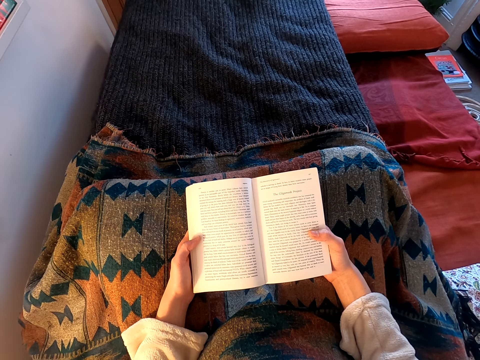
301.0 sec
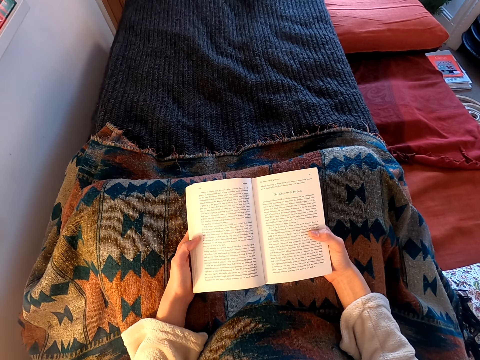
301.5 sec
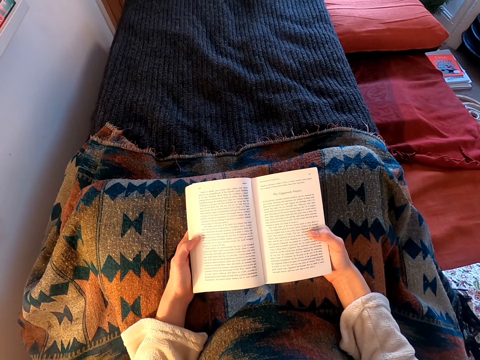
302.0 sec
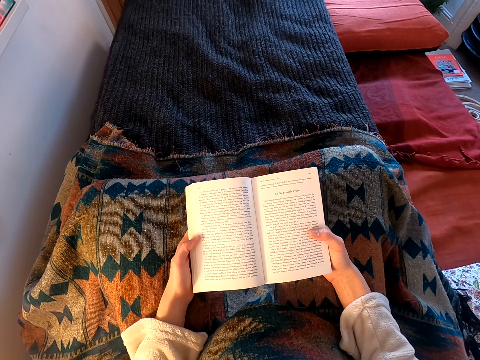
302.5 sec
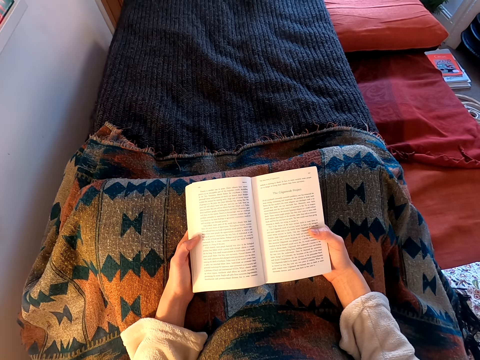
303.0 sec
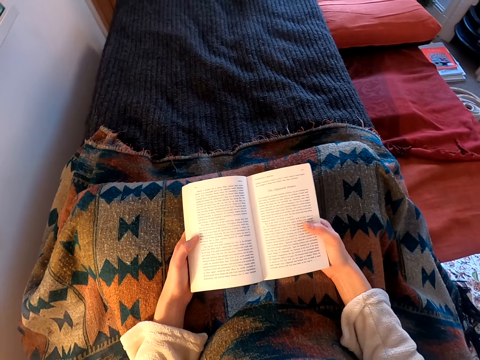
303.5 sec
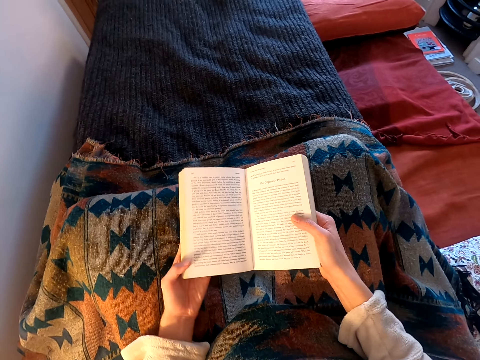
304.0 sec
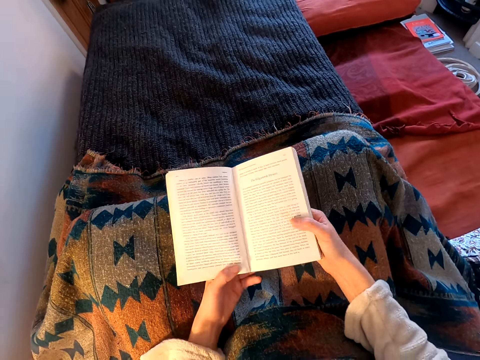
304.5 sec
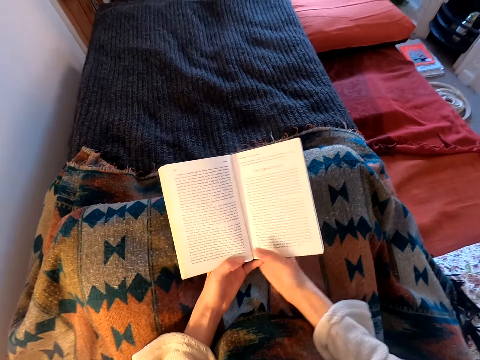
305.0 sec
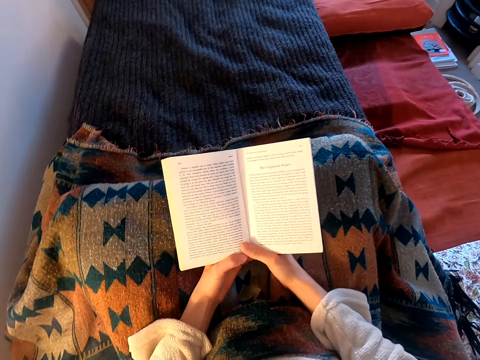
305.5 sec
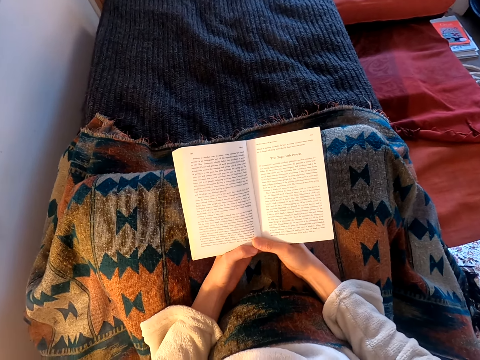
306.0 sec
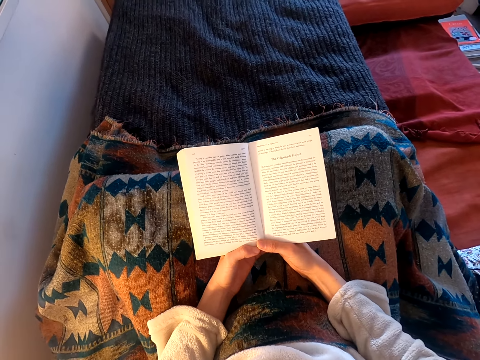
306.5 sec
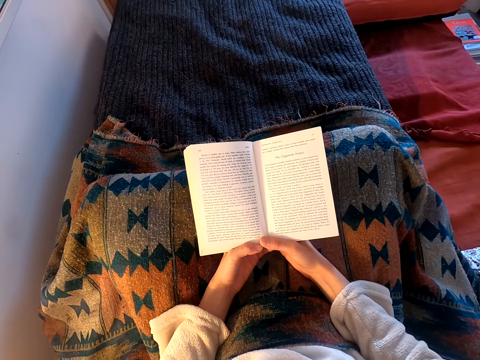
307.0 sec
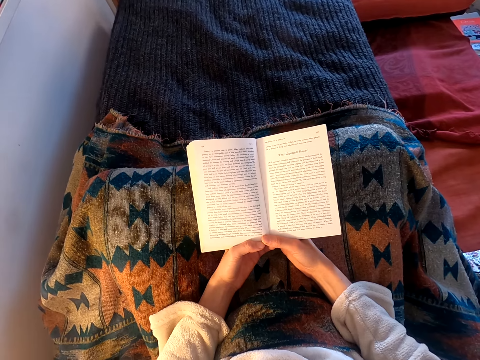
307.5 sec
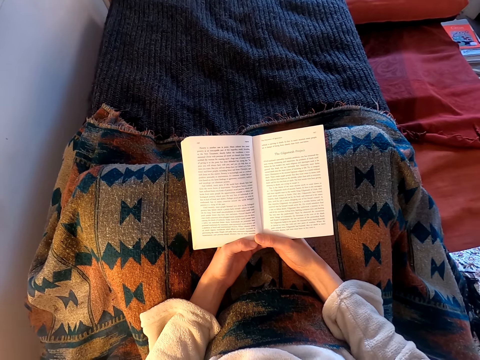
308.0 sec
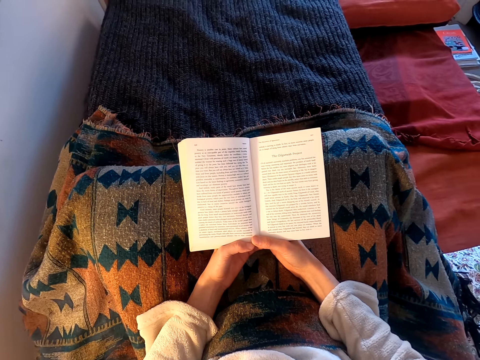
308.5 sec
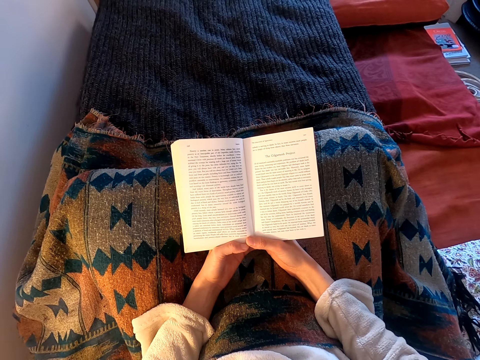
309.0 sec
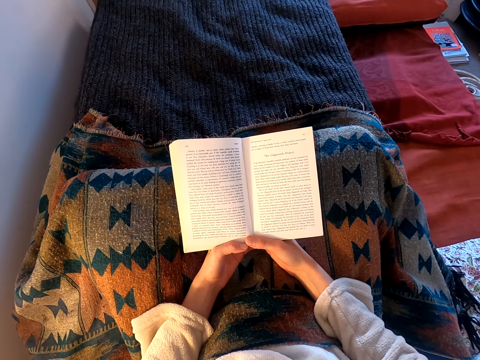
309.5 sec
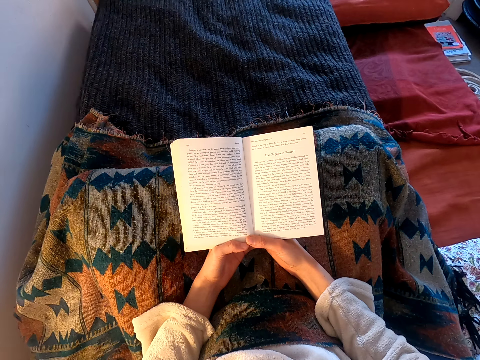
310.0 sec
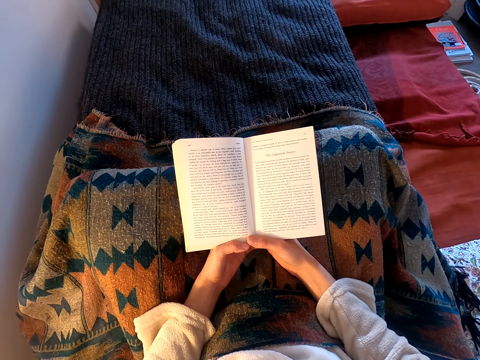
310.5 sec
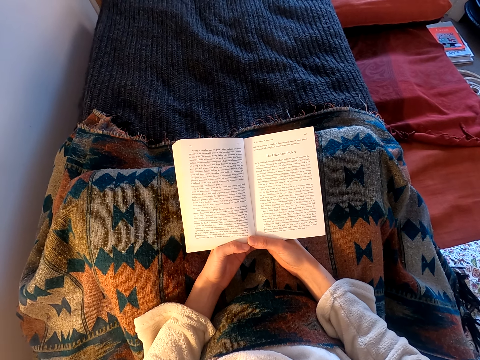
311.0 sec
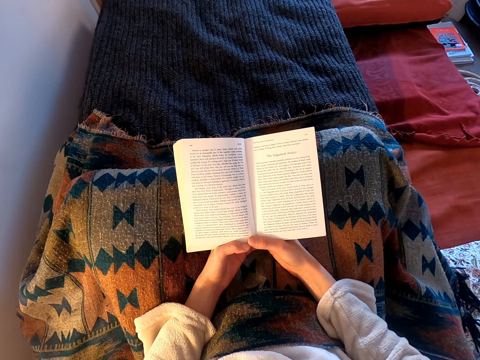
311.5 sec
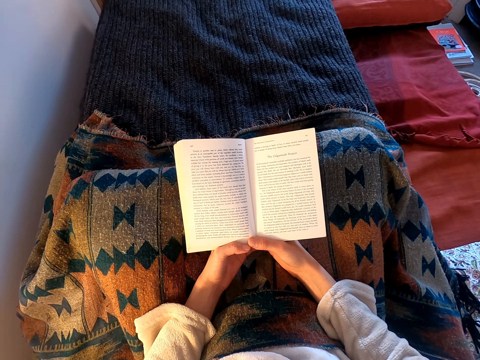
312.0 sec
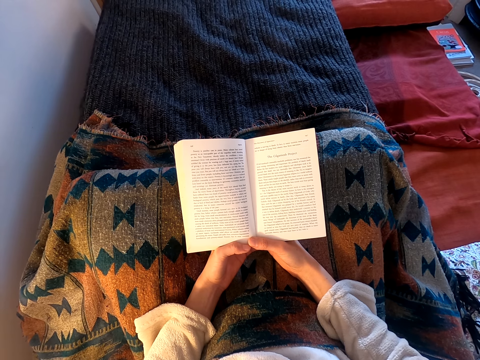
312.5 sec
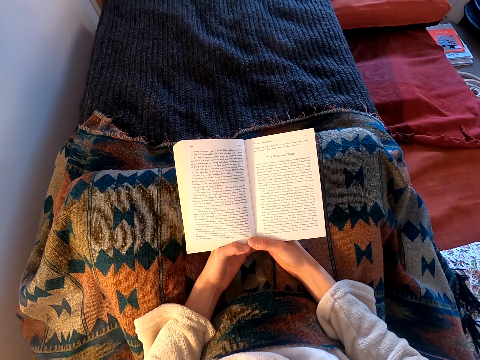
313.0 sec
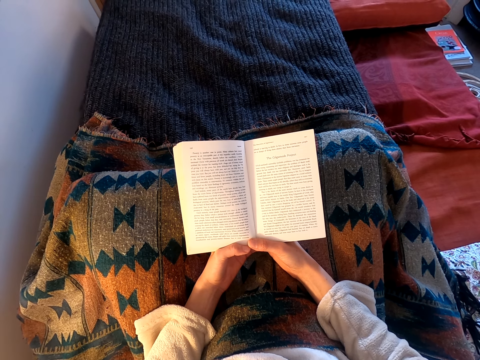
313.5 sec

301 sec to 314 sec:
The camera wearer moves her hands. She reads a book.

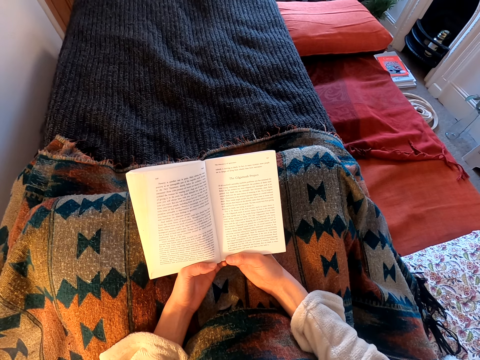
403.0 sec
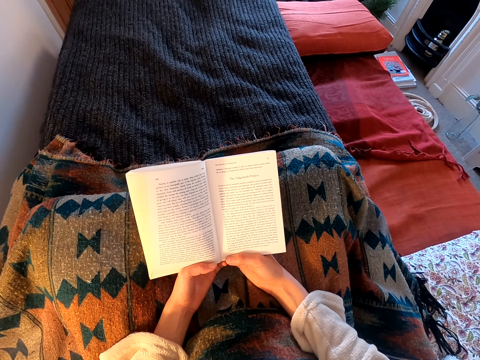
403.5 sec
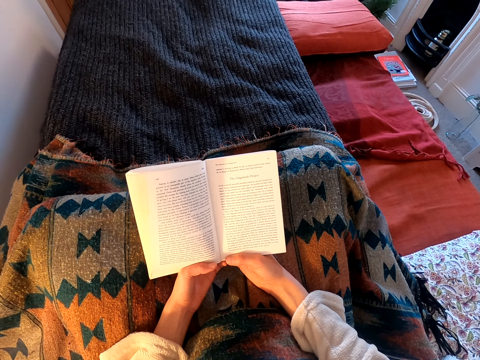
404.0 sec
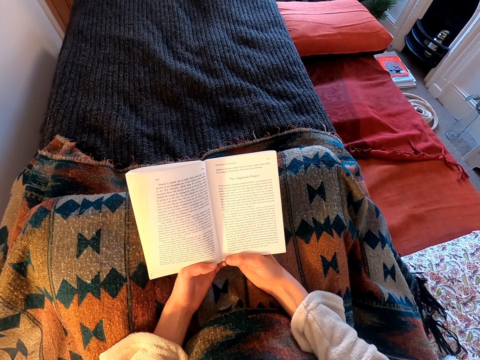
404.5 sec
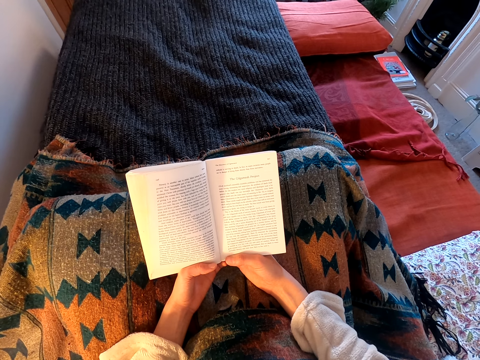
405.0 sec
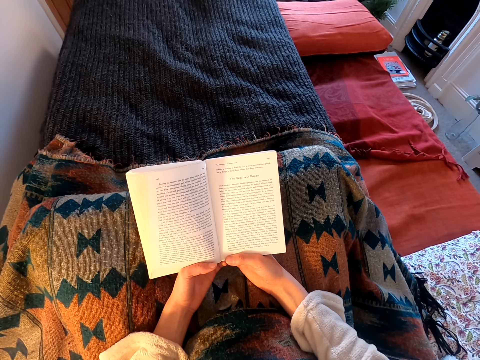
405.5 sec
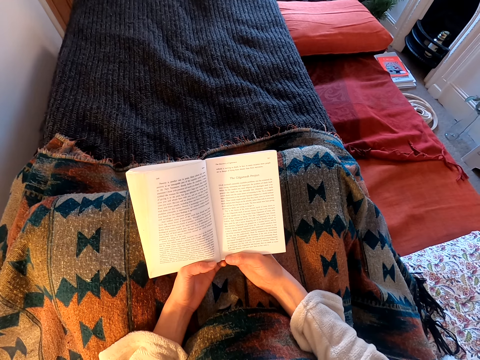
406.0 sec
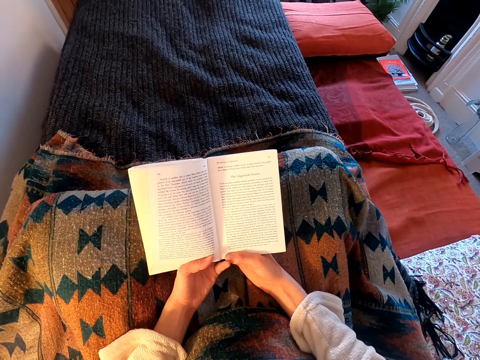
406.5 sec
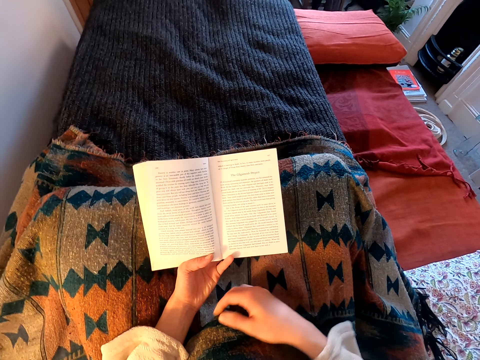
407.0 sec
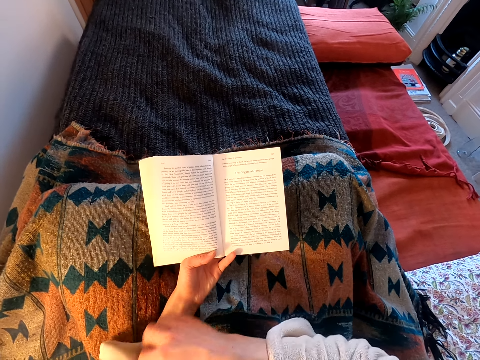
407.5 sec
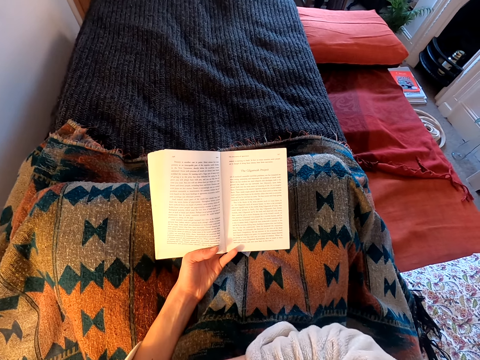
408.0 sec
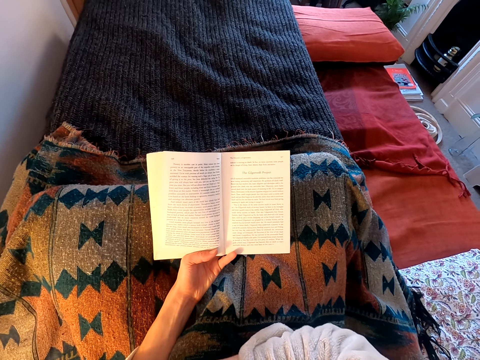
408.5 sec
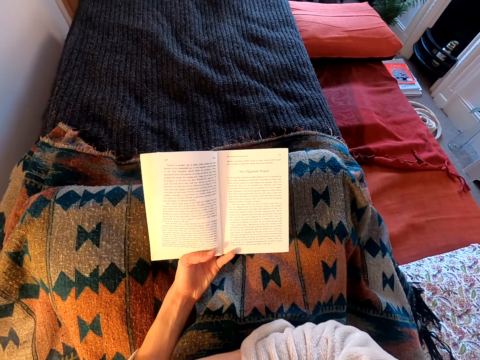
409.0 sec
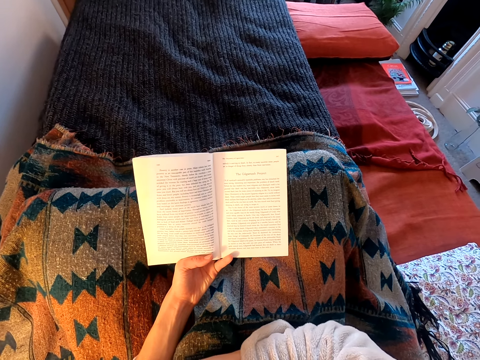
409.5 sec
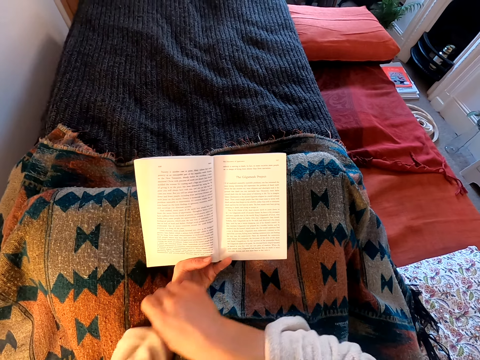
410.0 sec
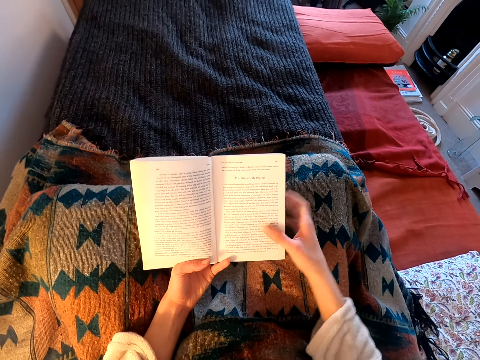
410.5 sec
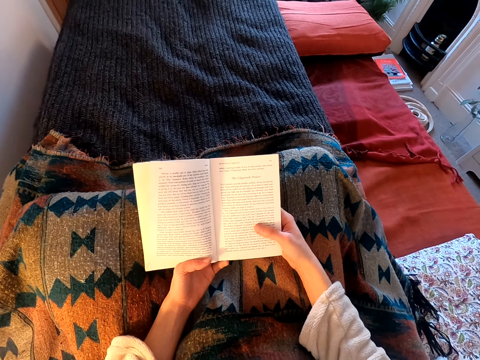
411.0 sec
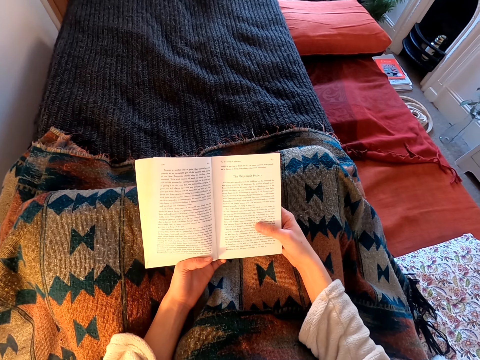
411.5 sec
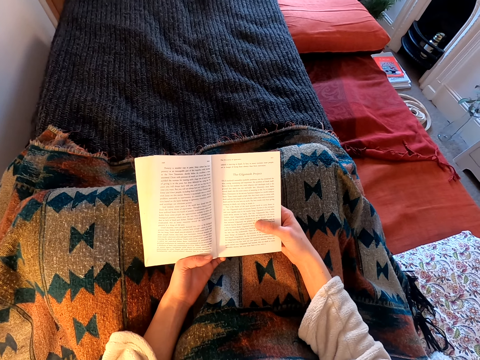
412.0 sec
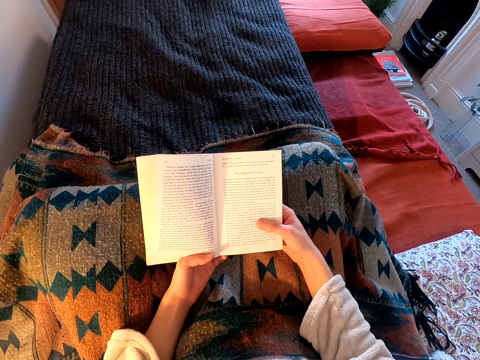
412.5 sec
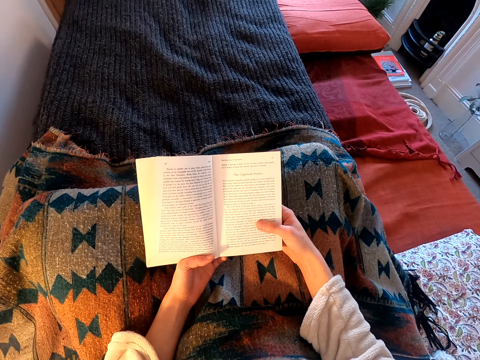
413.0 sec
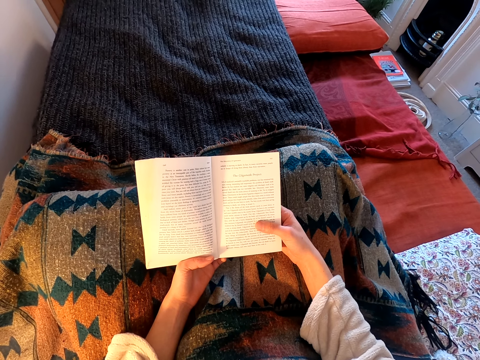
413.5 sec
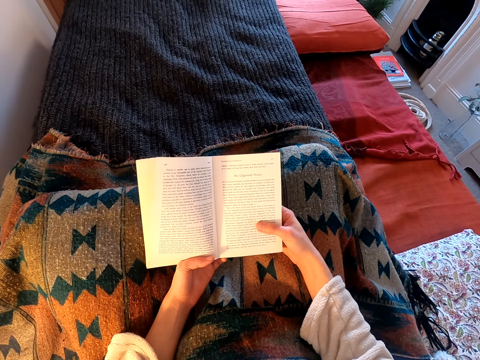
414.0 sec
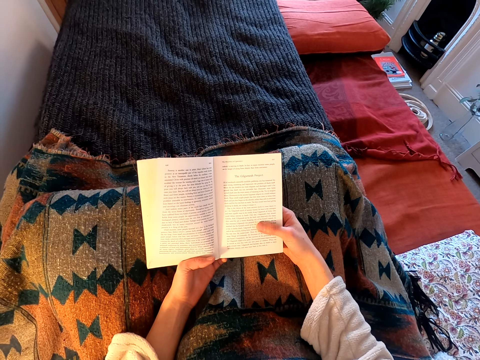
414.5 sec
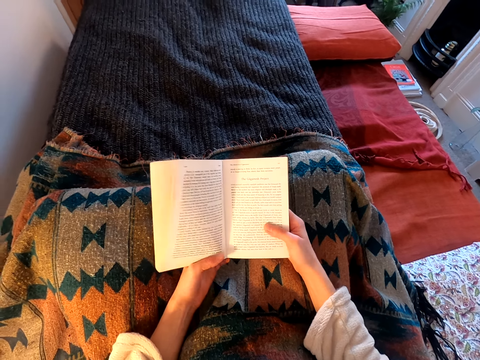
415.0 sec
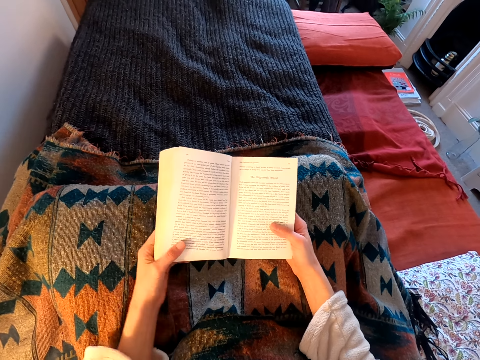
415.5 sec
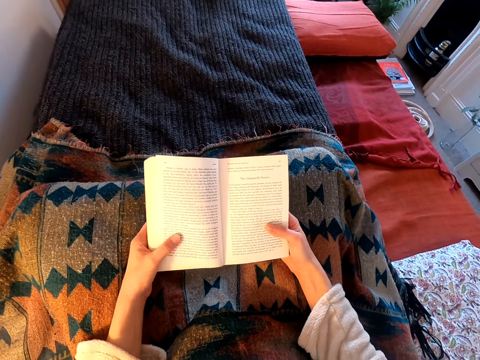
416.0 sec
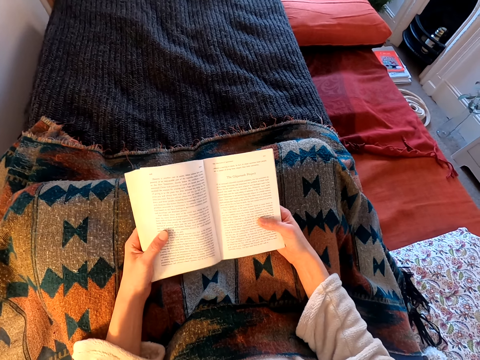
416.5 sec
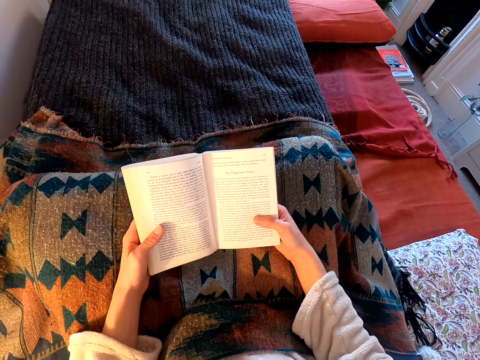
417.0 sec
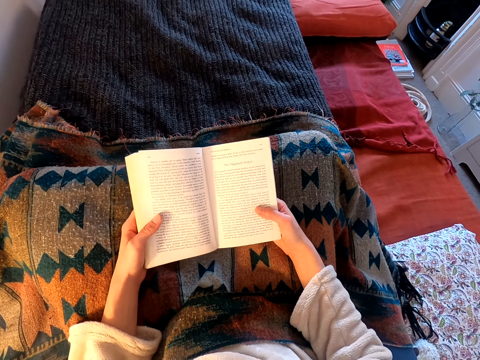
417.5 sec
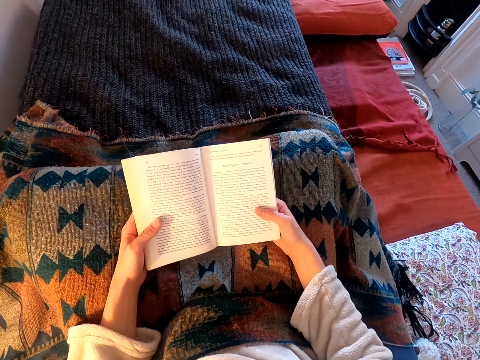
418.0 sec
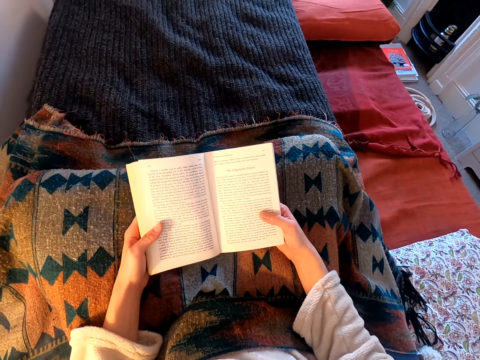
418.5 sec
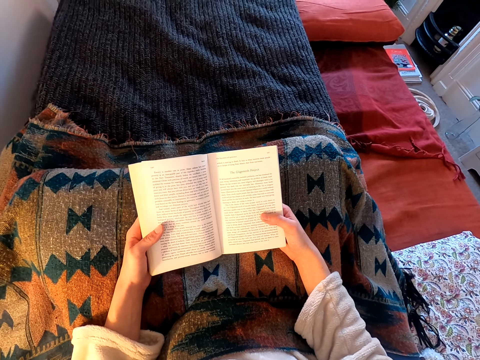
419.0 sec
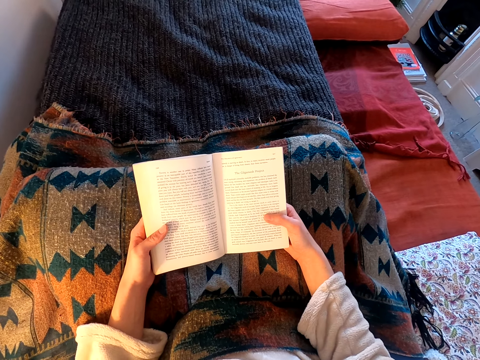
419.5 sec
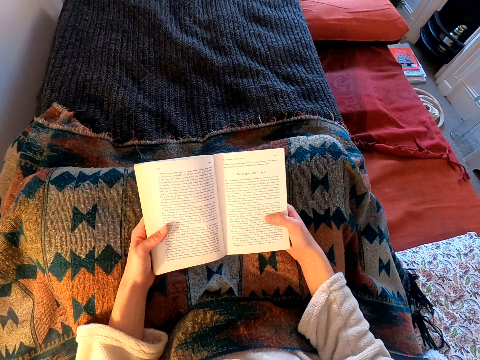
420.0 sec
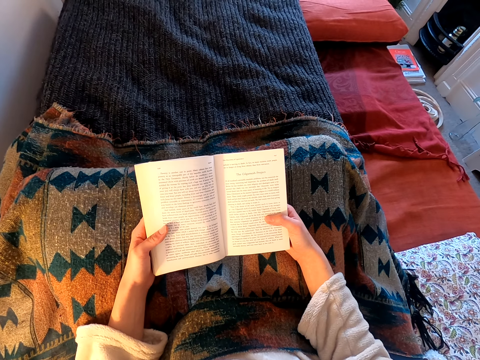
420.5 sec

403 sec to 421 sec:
The camera wearer moves her hands. She scratches her hand. She reads the book. She moves her hands. She reads the book.
